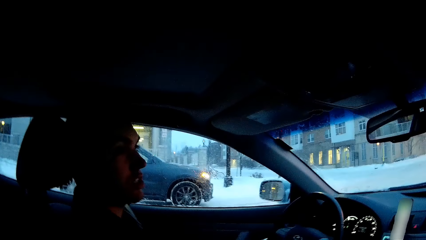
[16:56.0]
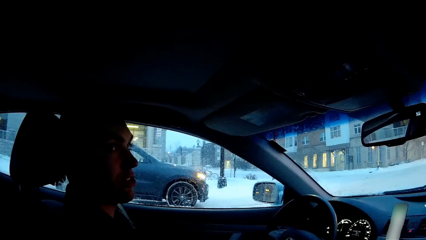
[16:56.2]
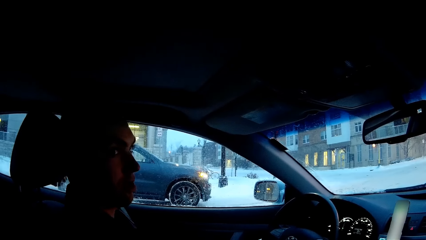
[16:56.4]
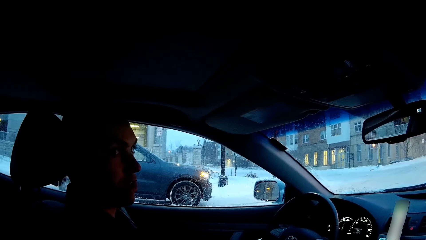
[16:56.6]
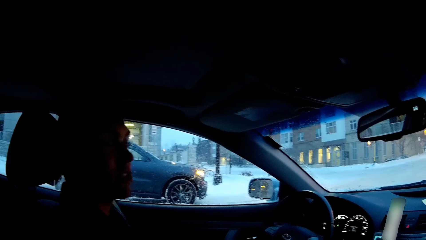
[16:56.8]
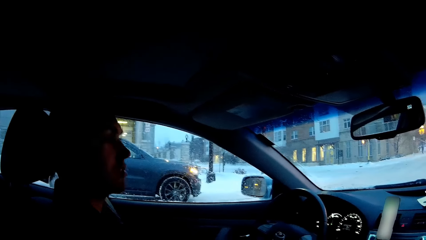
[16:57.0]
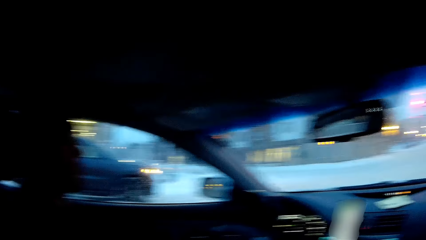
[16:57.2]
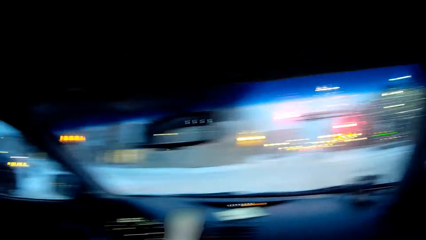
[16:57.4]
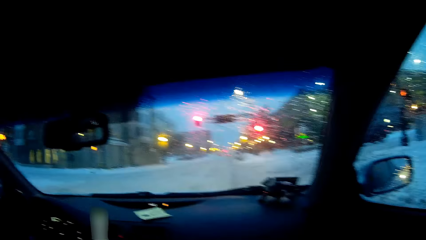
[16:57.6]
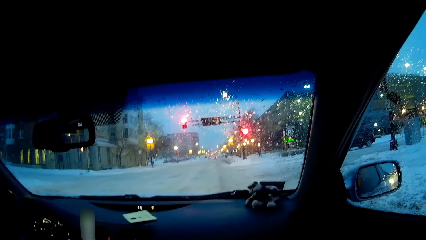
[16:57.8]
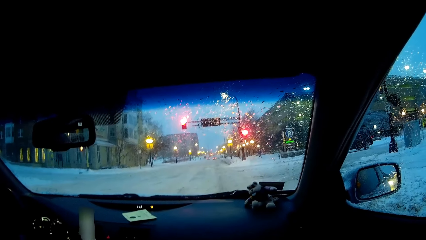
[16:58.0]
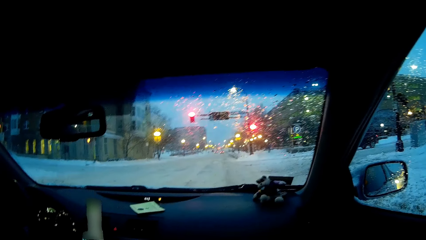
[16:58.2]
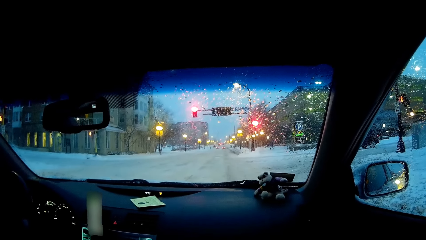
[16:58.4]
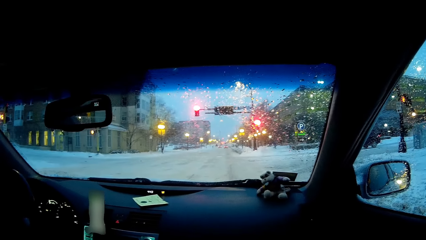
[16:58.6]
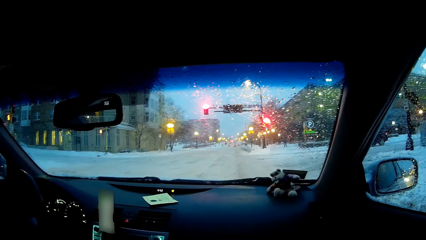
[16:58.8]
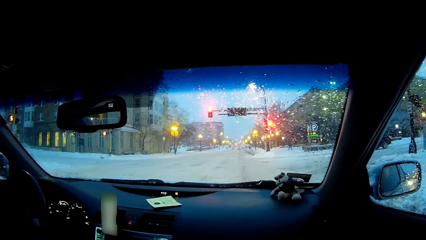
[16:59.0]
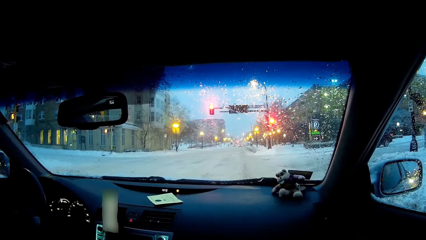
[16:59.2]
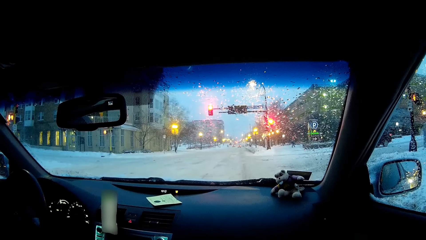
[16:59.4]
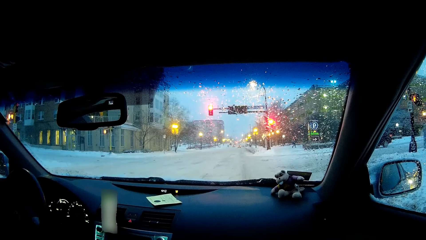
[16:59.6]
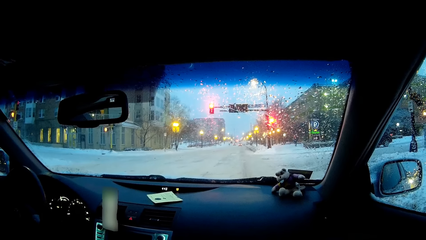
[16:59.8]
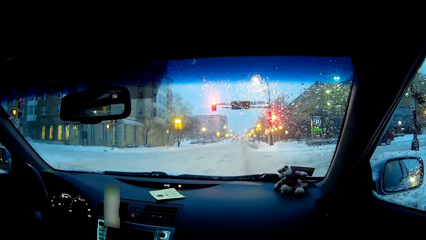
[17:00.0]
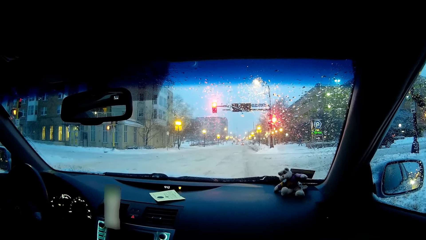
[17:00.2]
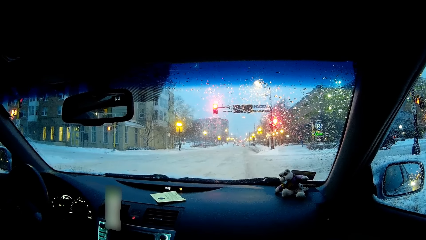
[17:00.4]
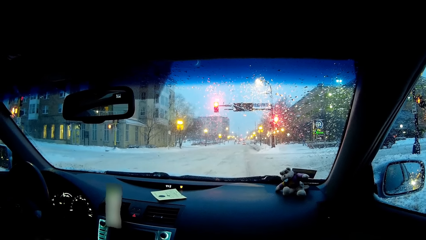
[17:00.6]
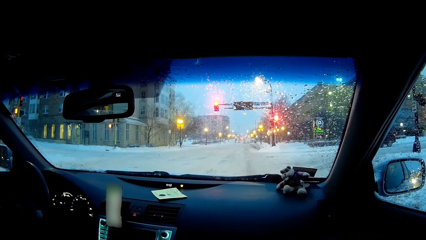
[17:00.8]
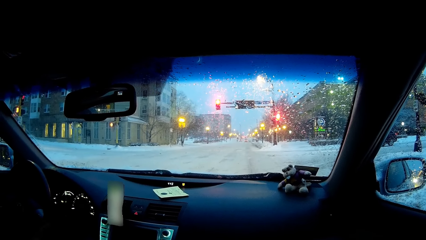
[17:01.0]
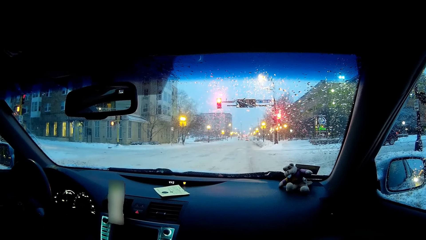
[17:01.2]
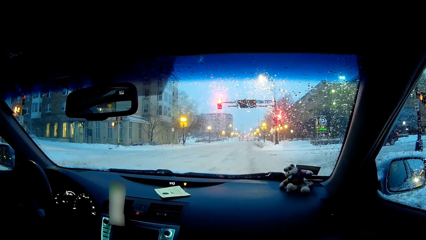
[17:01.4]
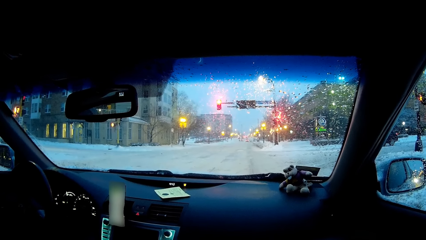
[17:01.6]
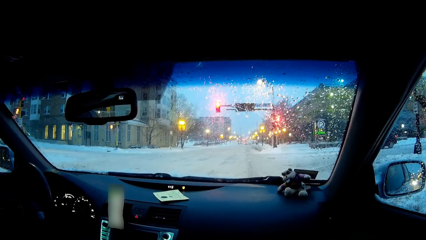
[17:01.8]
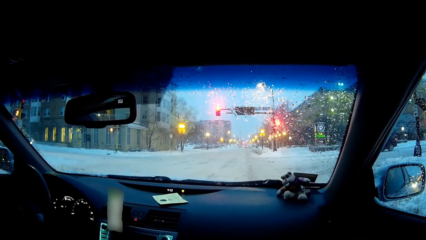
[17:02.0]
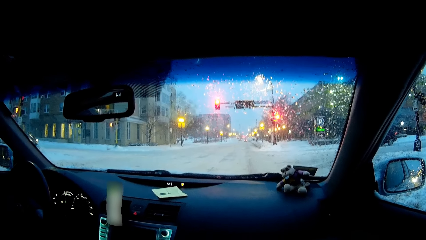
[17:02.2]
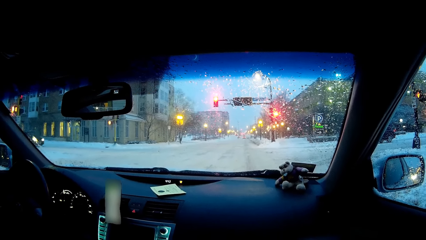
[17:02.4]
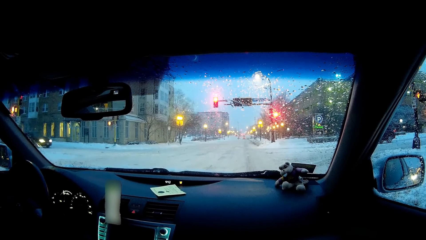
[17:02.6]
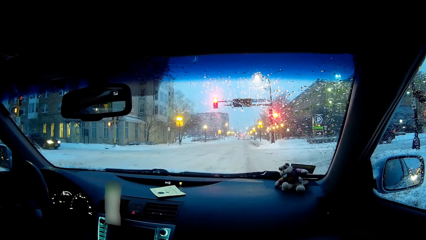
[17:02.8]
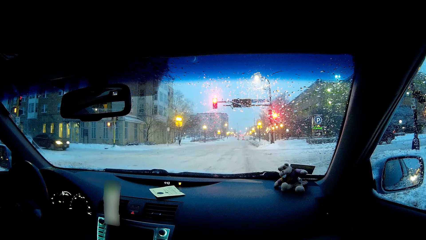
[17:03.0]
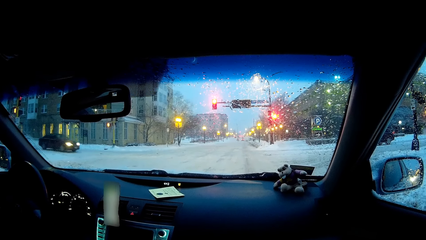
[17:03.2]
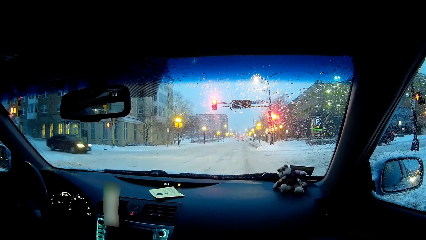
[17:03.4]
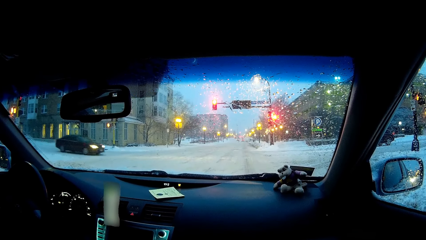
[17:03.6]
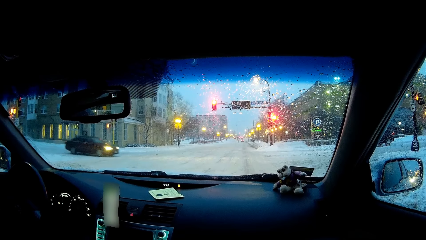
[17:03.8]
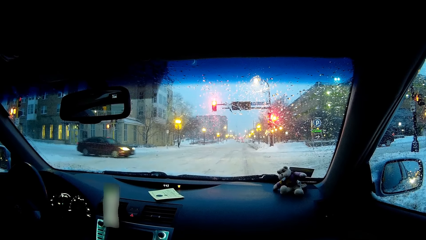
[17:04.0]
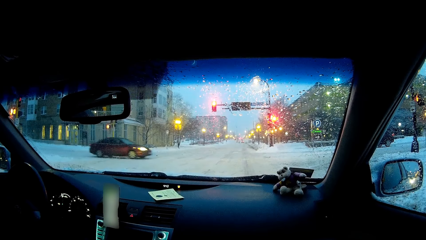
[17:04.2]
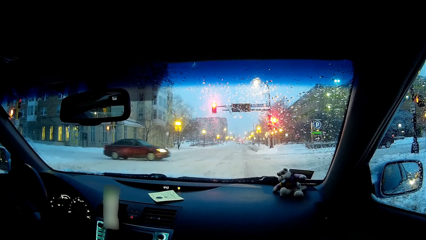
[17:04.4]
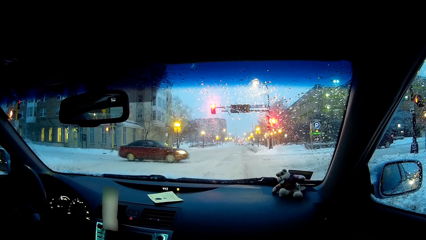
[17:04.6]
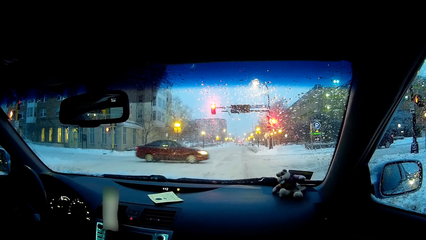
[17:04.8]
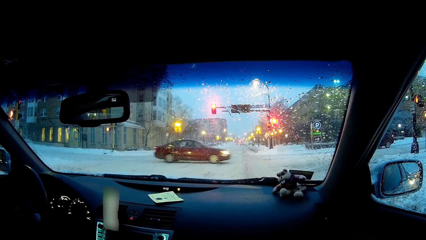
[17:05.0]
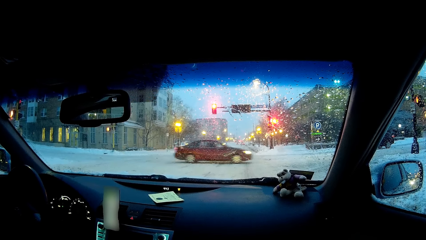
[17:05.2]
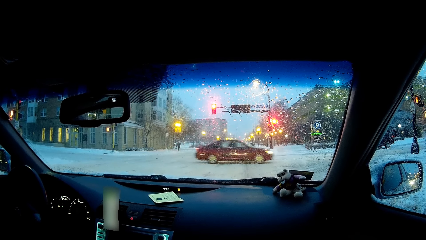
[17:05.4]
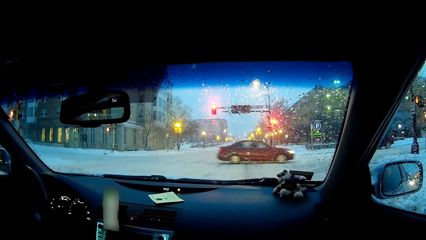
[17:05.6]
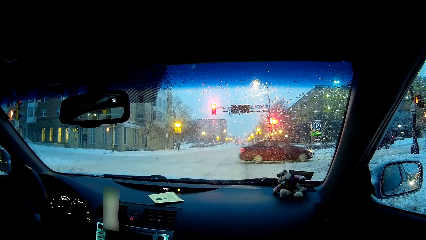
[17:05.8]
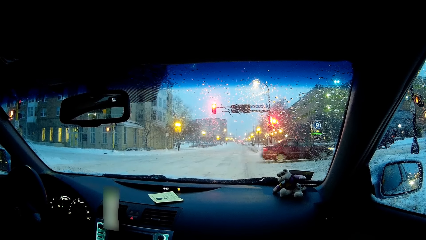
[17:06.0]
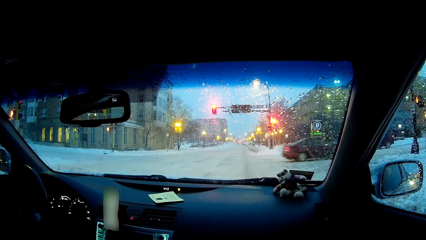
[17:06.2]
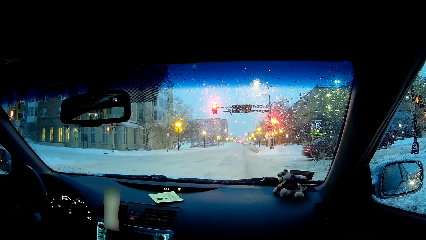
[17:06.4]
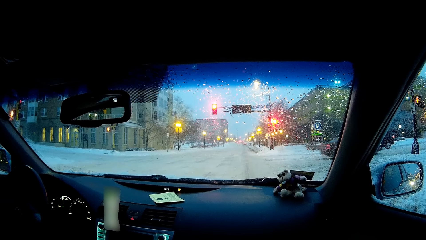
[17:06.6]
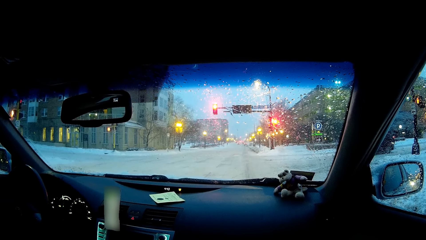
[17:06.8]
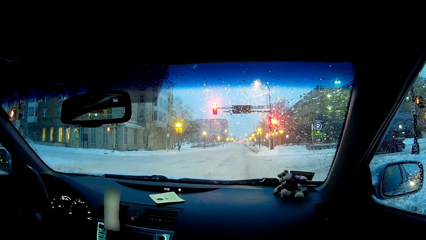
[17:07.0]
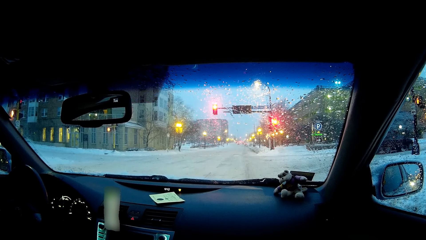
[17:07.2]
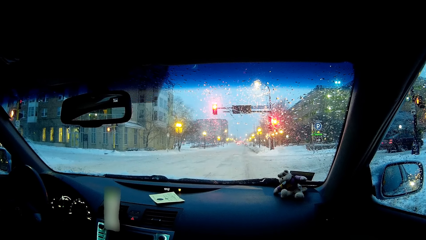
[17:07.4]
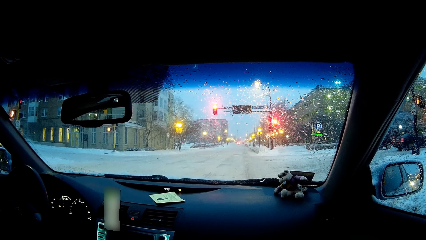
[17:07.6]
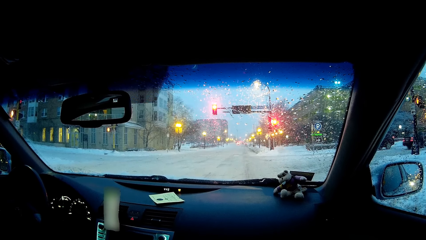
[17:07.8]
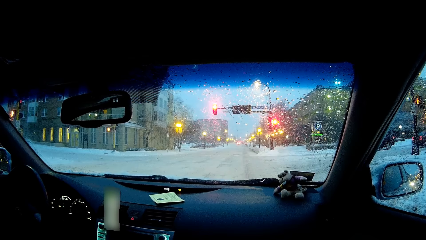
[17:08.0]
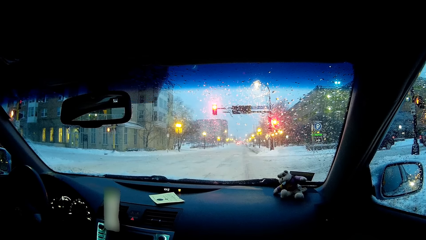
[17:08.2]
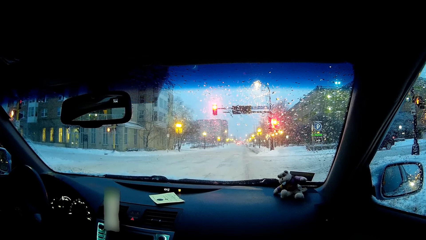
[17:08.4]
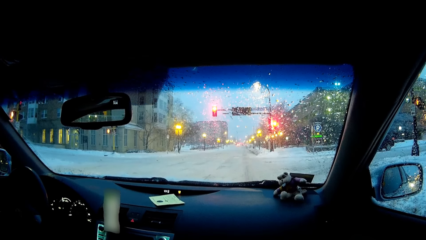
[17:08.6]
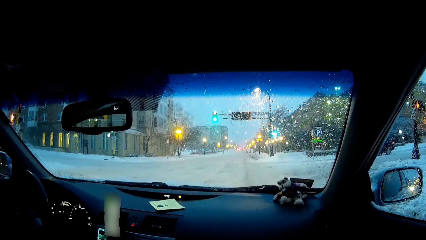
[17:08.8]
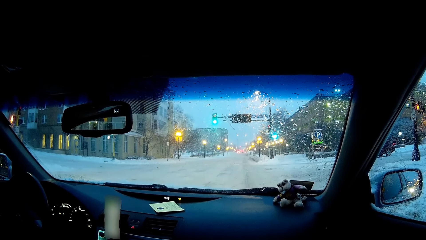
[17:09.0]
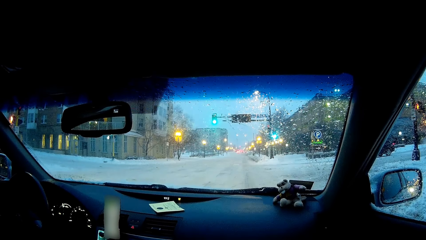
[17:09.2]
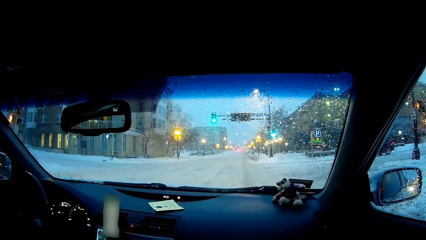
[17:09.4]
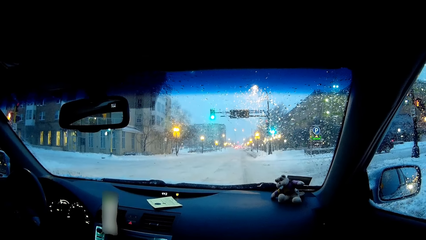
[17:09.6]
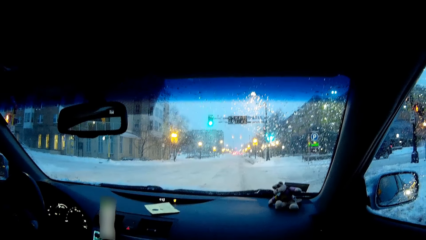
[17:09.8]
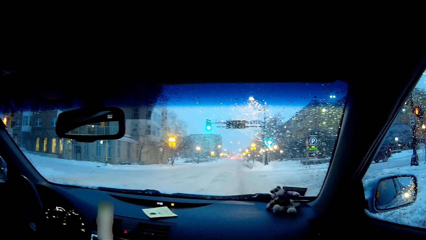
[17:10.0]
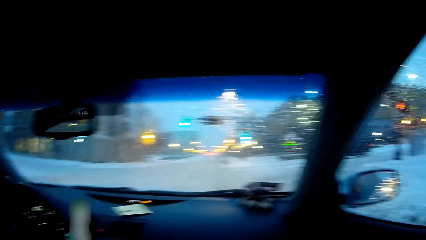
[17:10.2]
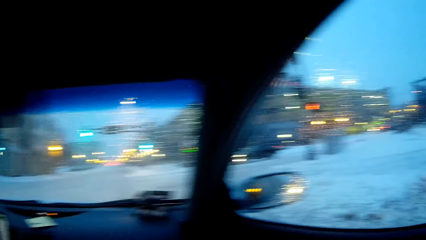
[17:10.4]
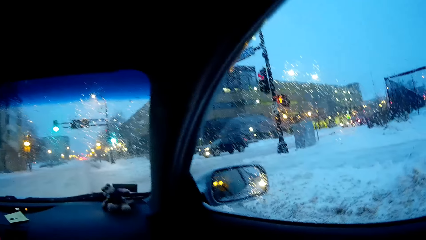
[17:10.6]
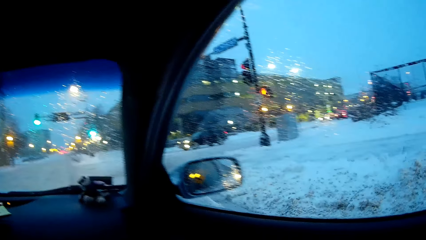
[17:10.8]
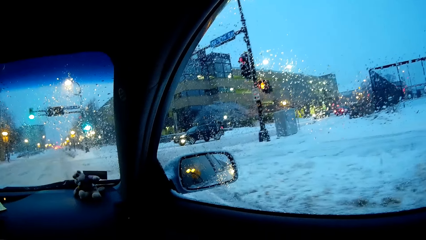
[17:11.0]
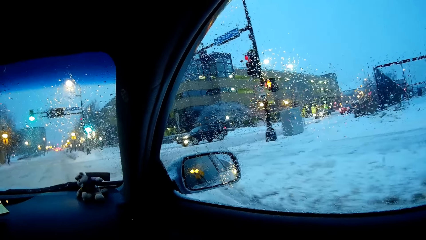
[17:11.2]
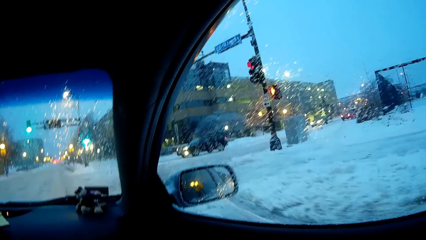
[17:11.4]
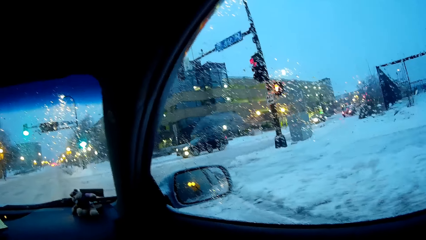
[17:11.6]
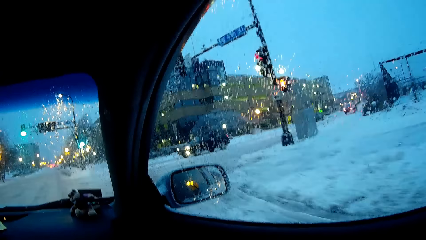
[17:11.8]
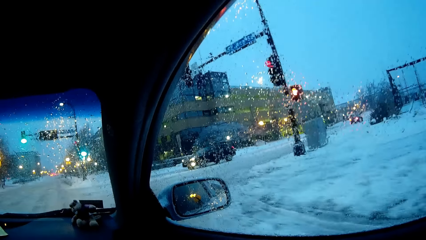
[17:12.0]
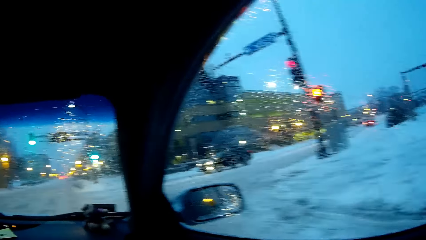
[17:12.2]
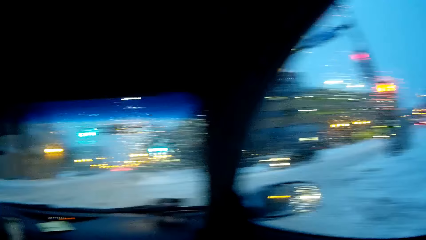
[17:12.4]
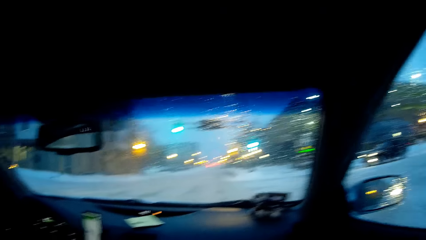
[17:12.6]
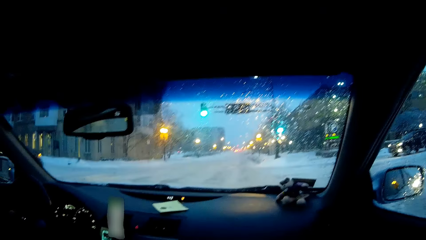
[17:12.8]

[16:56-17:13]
The camera wearer looks at the windscreen. A person drives the car. The camera wearer looks at the right side. They look around.
